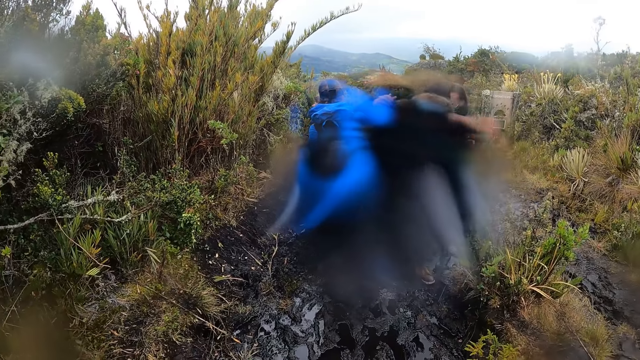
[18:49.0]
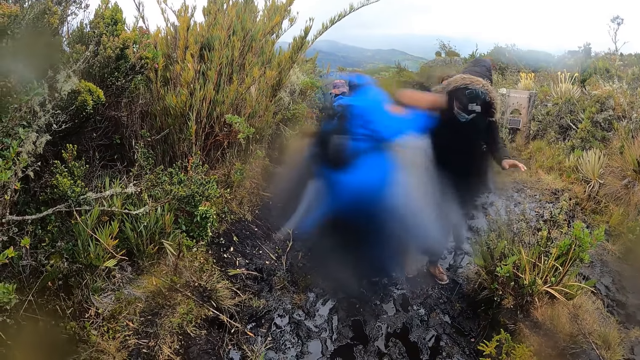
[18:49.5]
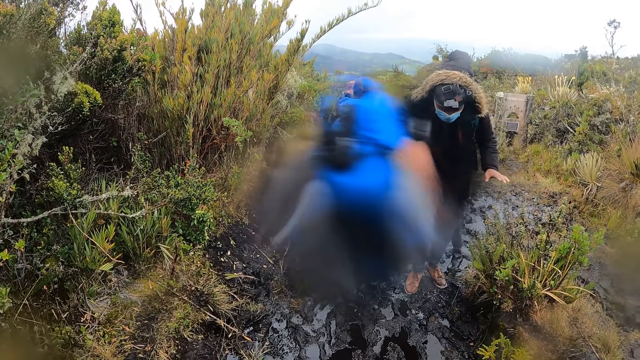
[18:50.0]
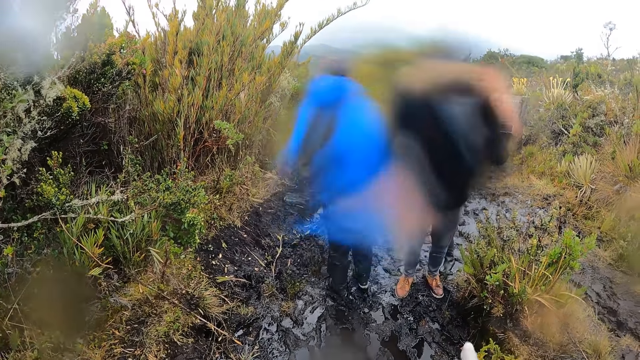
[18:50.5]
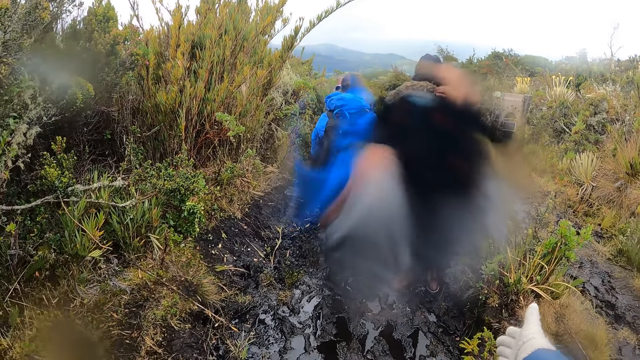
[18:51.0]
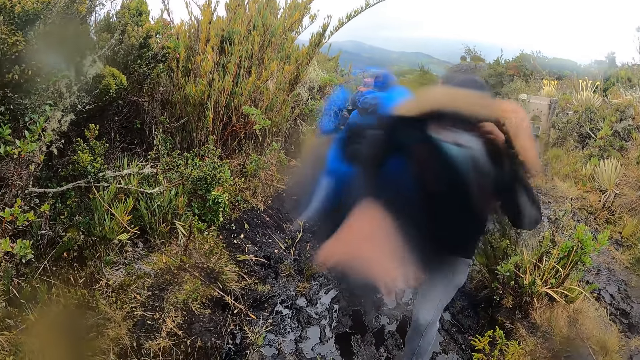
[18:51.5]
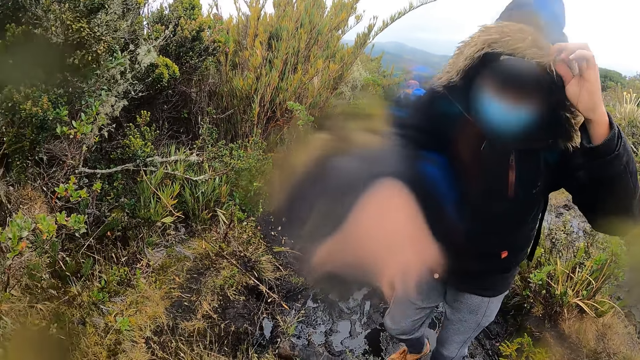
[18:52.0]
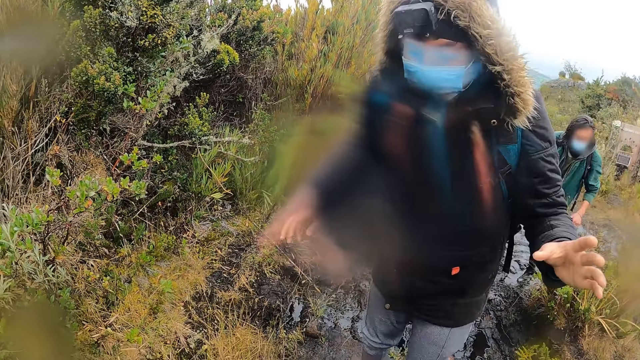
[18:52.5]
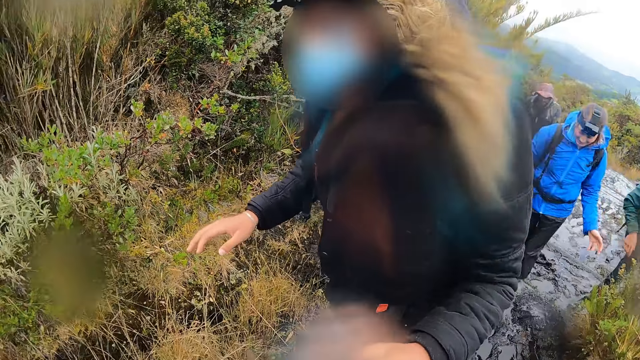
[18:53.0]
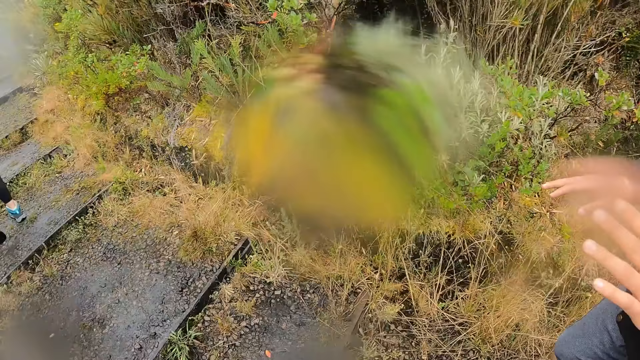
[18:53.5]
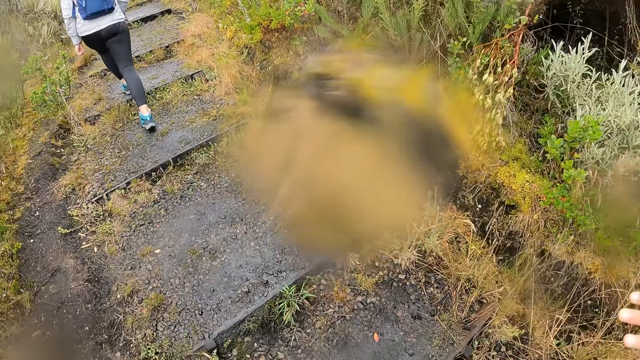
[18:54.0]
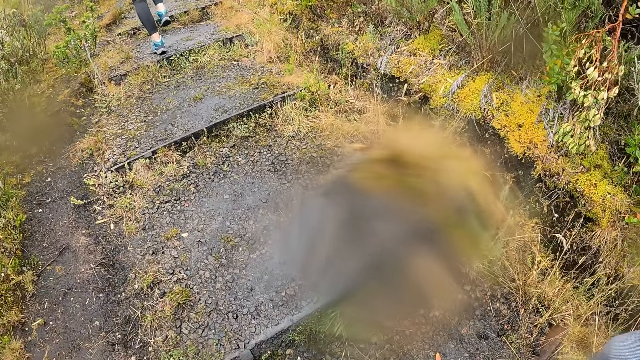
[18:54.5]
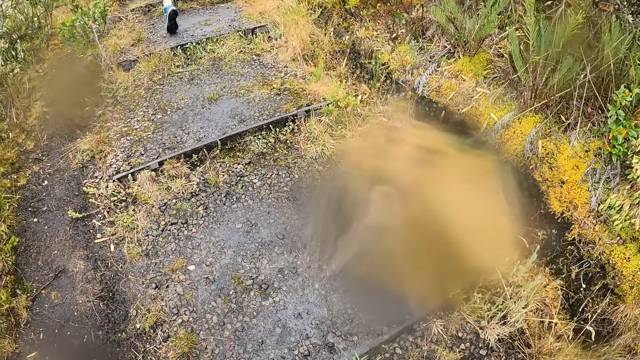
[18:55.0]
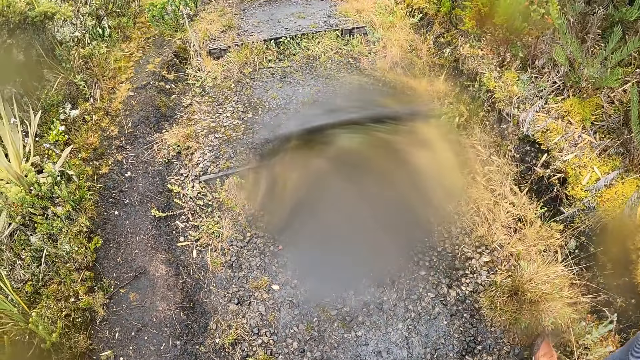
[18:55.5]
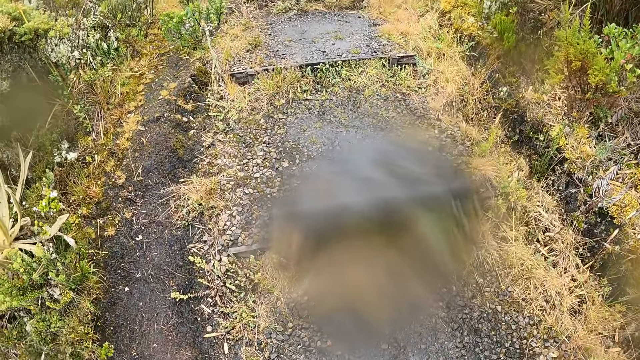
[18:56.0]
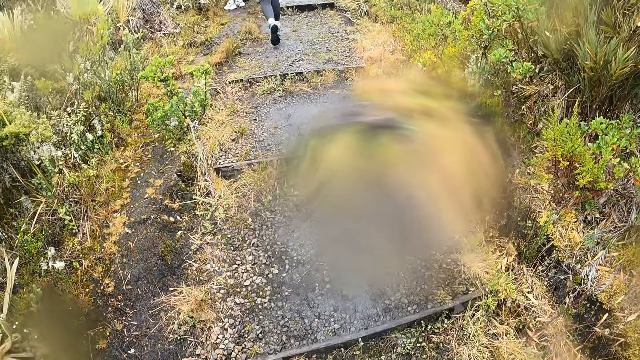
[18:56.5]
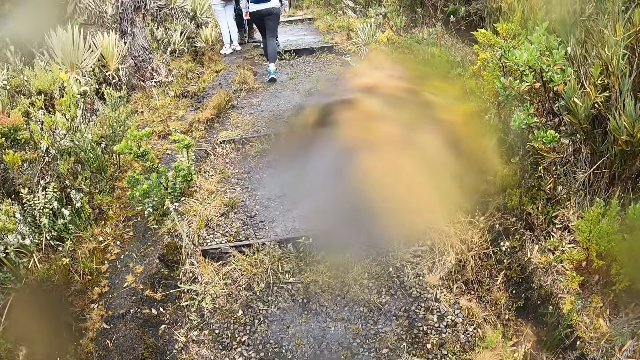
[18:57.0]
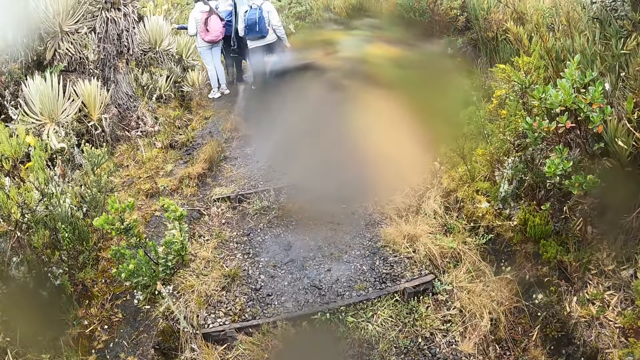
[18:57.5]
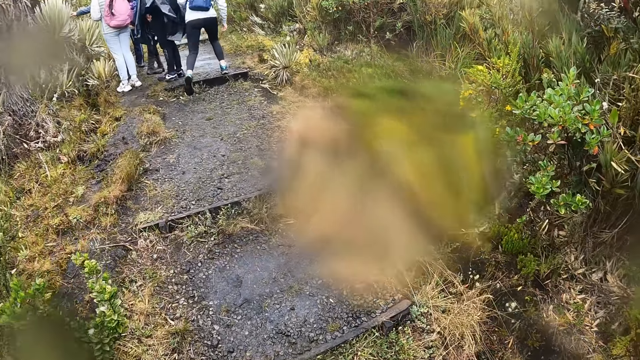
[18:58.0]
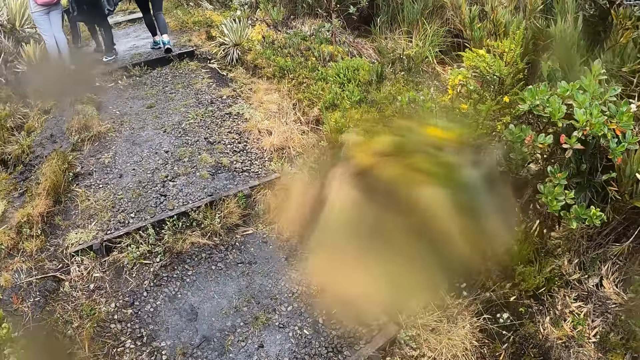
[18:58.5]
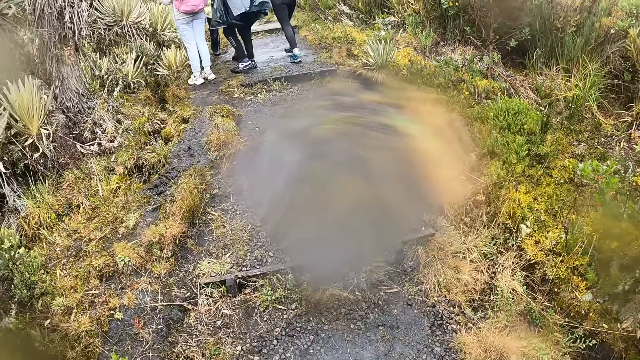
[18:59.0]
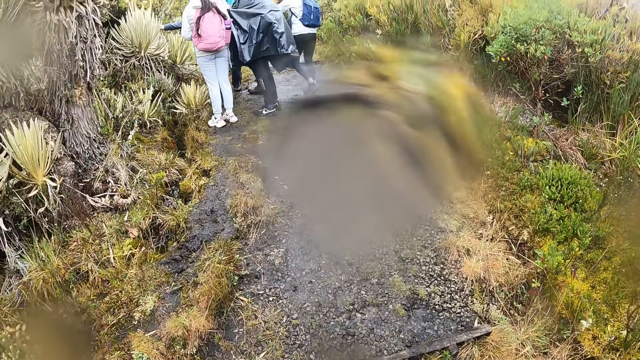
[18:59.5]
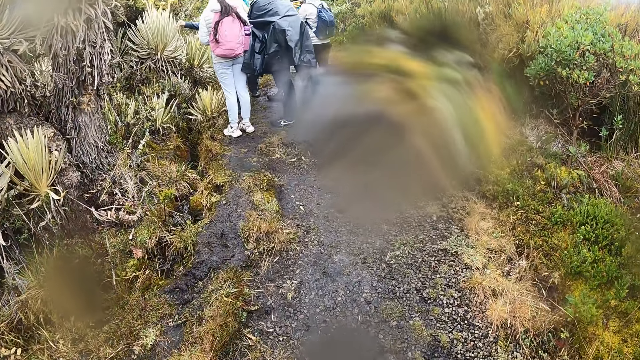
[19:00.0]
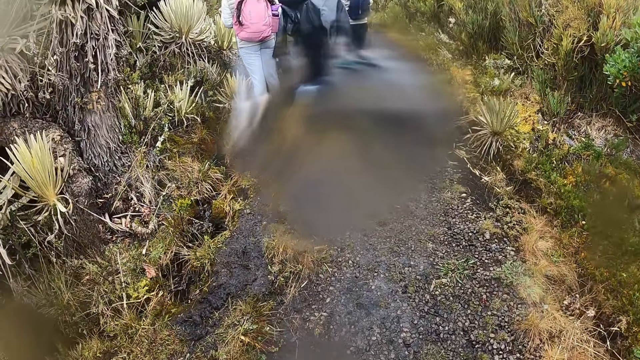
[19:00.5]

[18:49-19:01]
The man adjusts the hood of a jacket with both hands. The camera wearer points a finger. They walk.

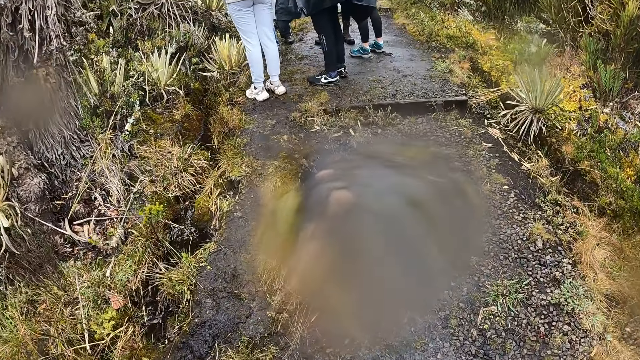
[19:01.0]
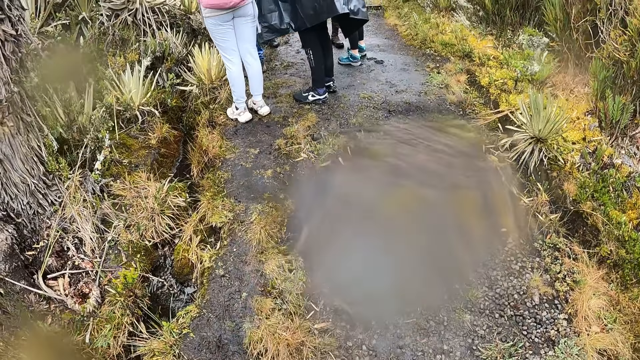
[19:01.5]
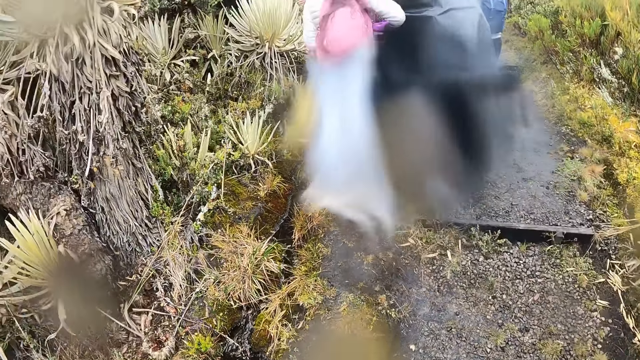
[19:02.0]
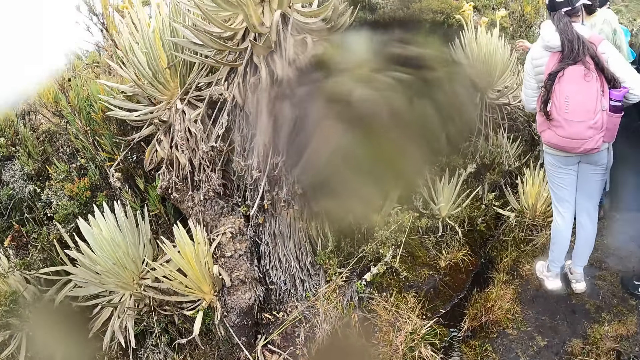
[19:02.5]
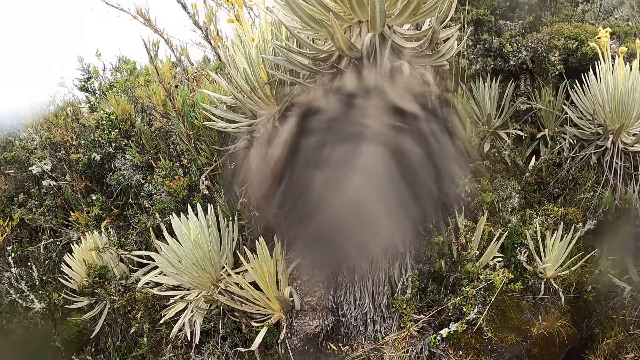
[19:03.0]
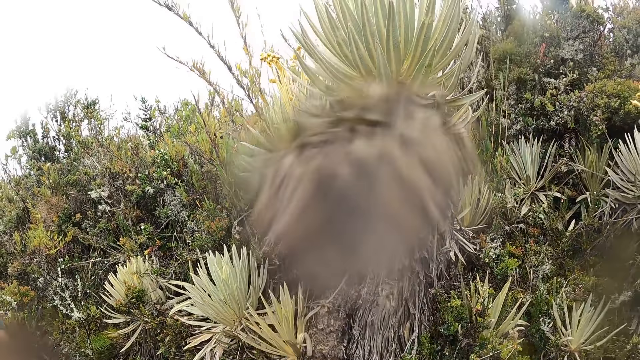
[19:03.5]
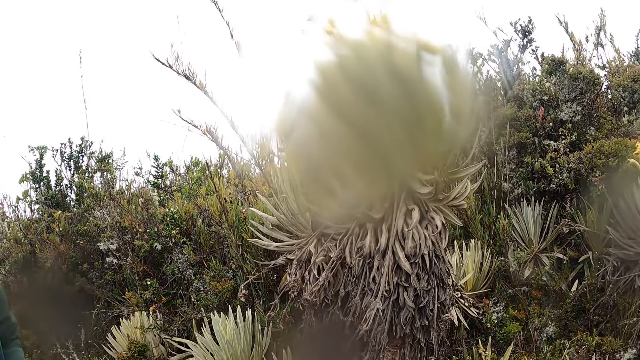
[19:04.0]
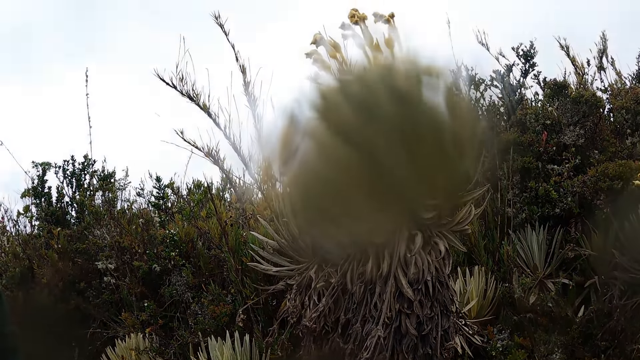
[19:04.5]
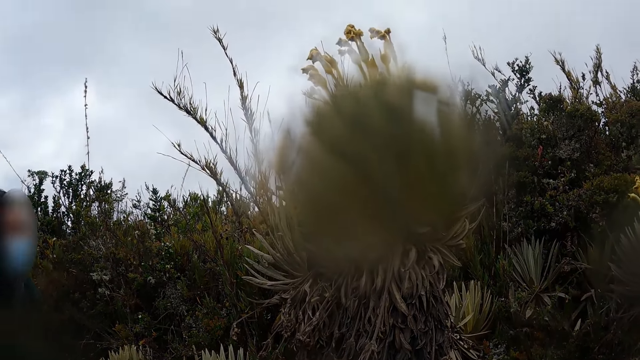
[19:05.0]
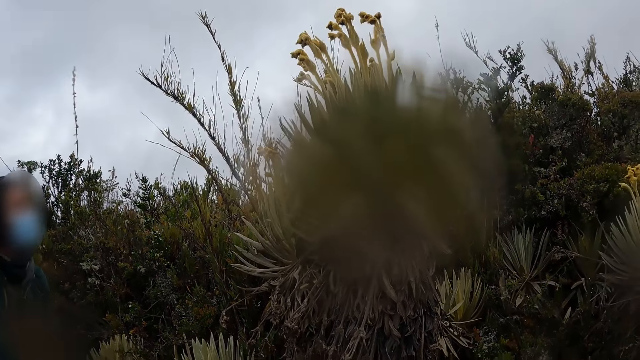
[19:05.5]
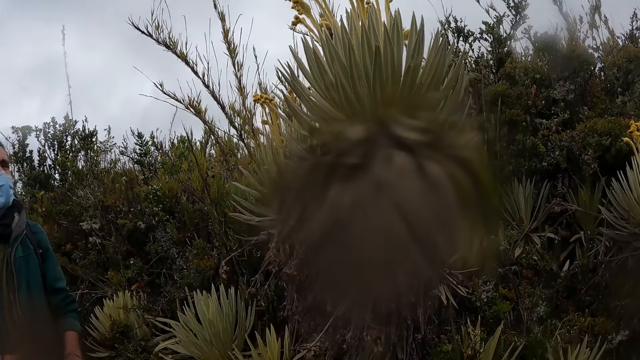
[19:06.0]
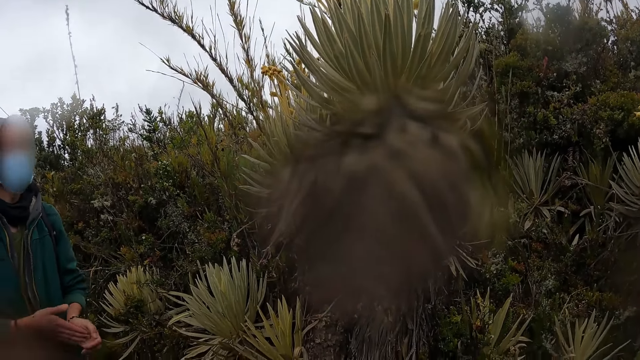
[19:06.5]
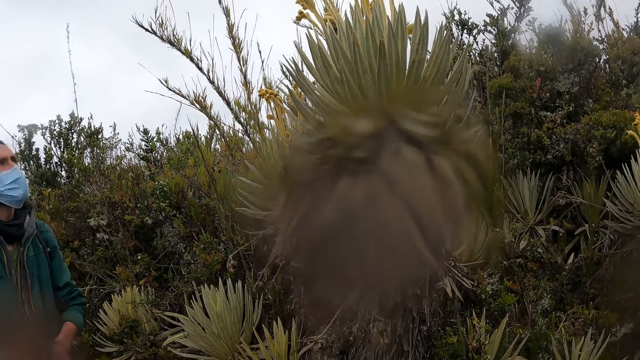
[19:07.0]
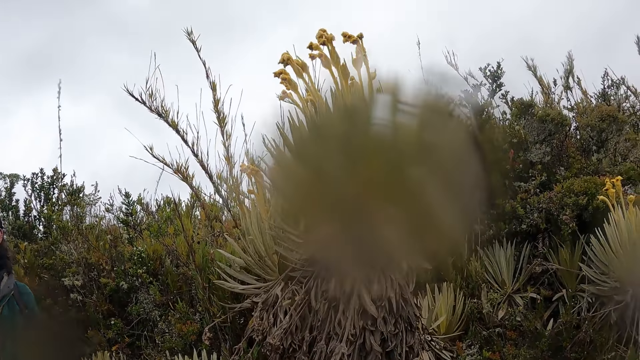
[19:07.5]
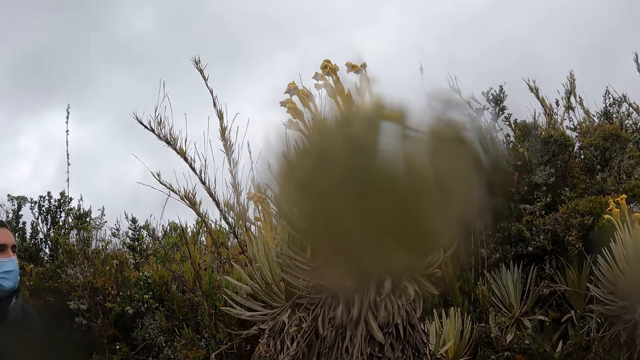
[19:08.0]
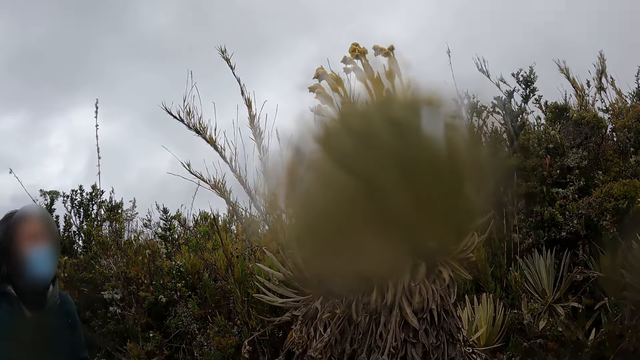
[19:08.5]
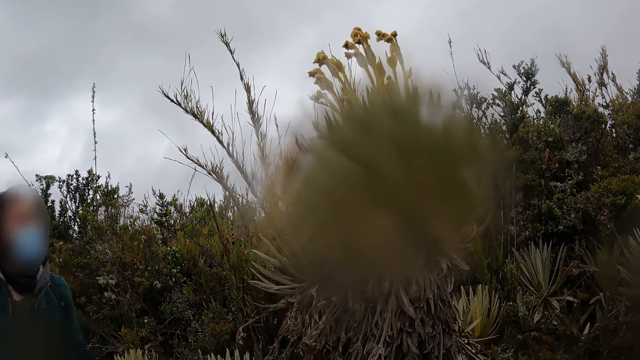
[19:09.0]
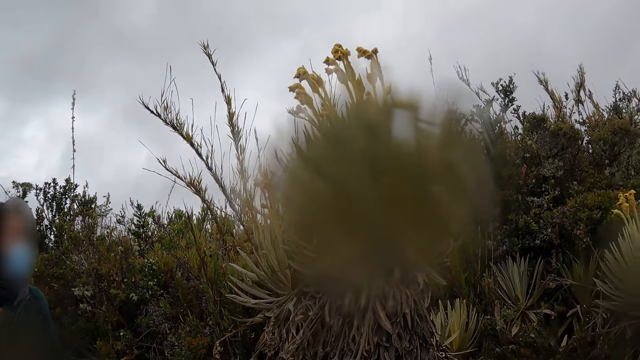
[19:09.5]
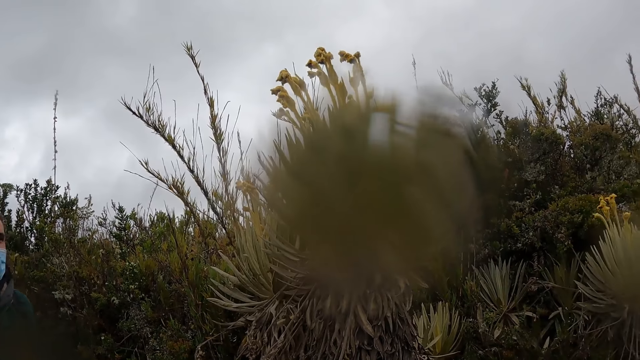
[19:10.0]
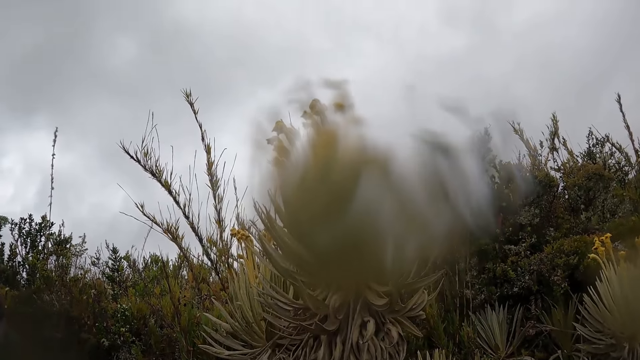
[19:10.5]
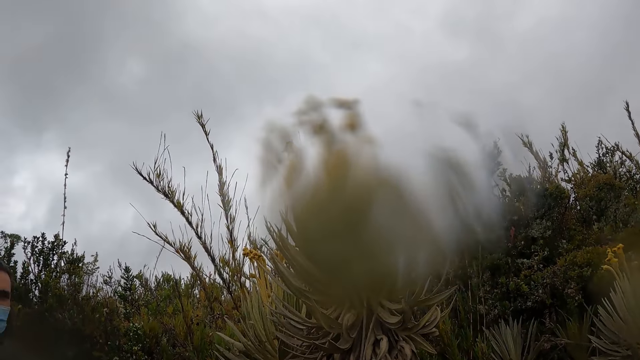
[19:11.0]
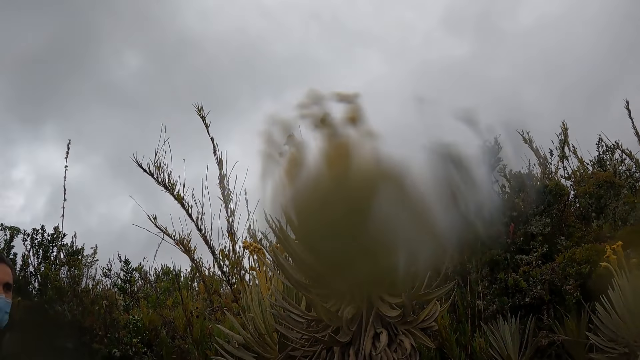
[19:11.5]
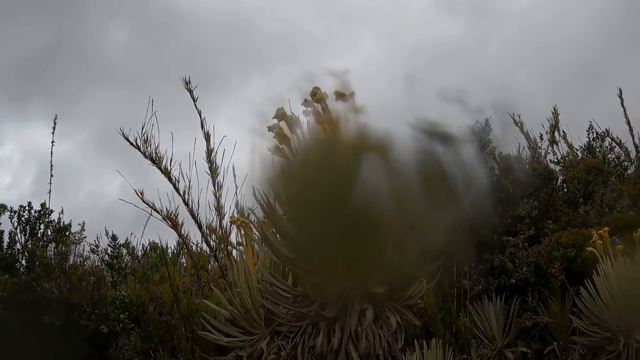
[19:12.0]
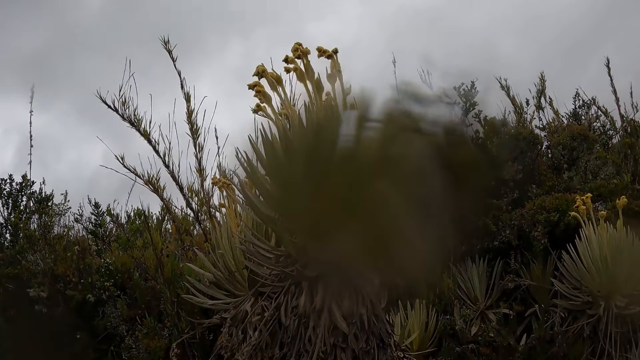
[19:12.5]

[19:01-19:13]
The camera wearer looks around. They stand.
